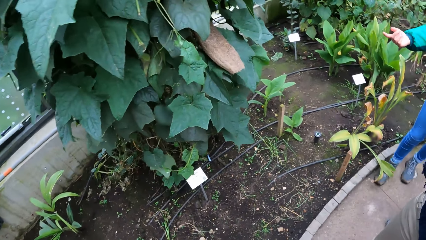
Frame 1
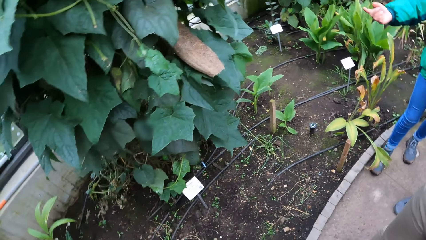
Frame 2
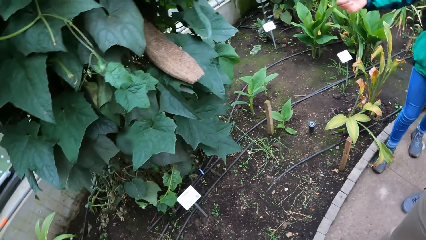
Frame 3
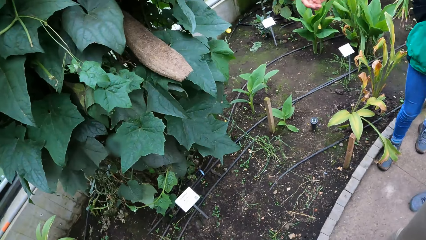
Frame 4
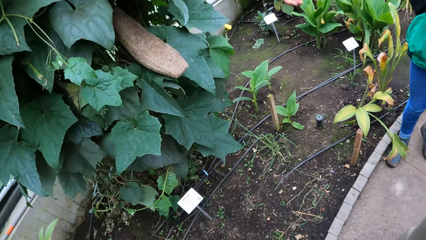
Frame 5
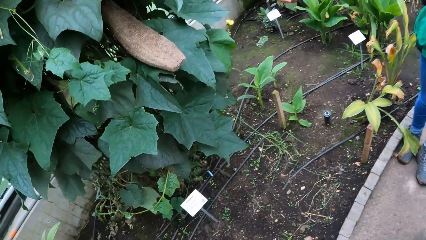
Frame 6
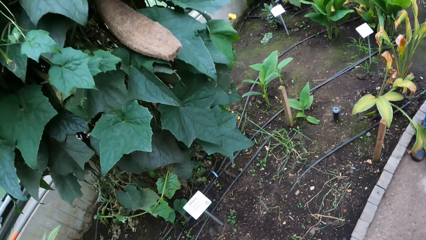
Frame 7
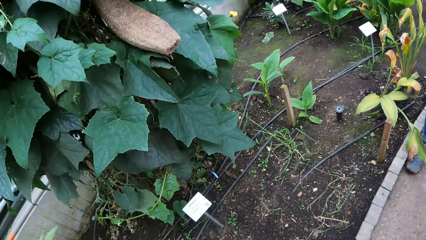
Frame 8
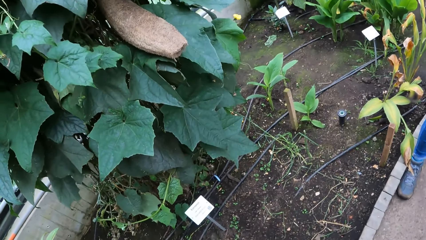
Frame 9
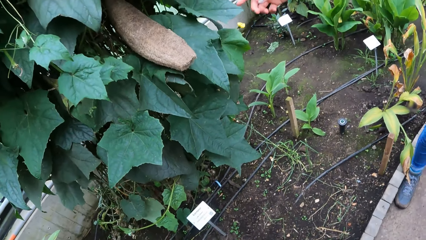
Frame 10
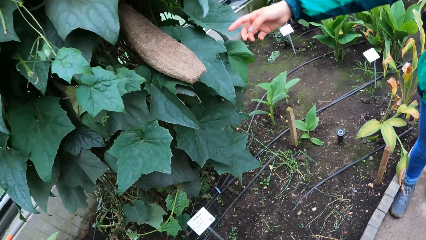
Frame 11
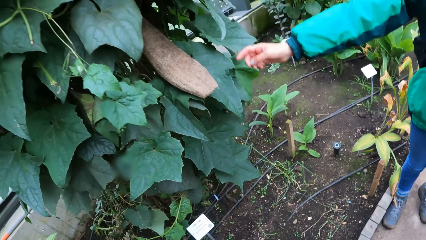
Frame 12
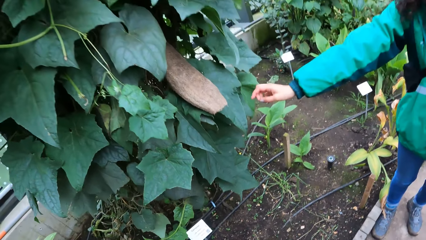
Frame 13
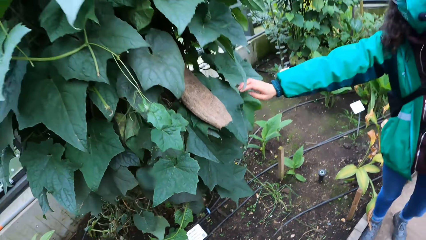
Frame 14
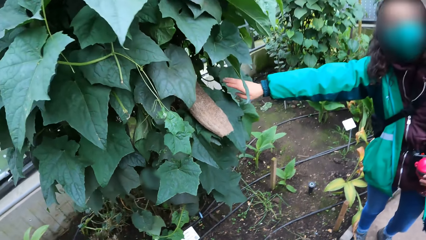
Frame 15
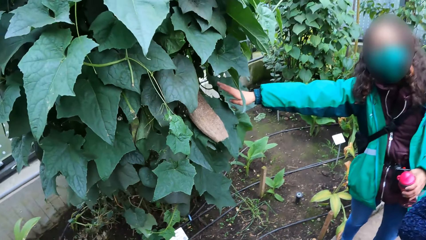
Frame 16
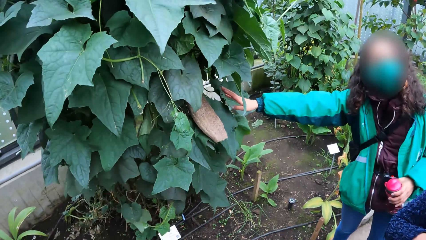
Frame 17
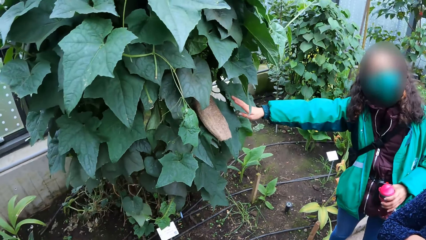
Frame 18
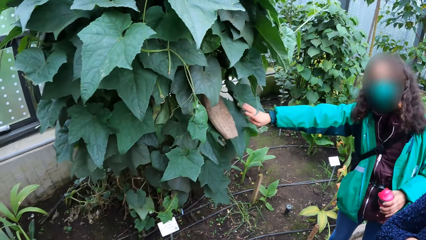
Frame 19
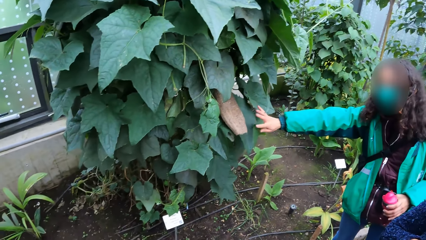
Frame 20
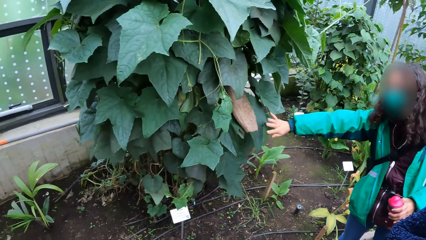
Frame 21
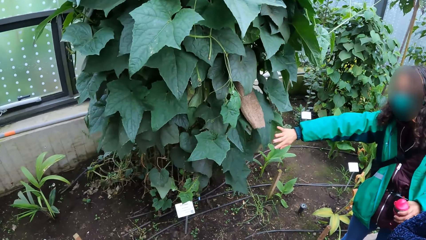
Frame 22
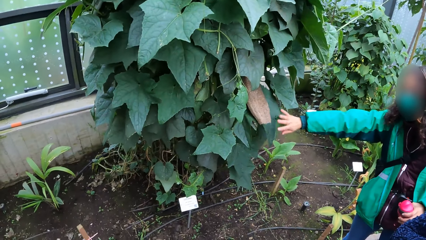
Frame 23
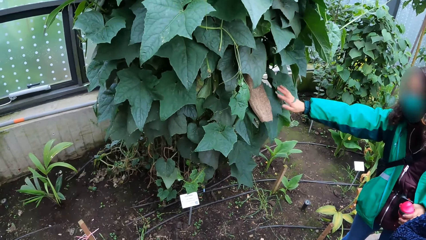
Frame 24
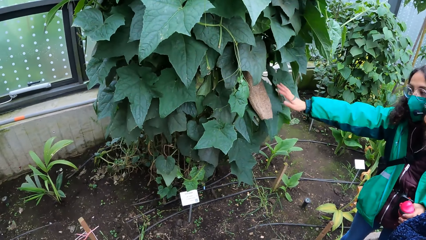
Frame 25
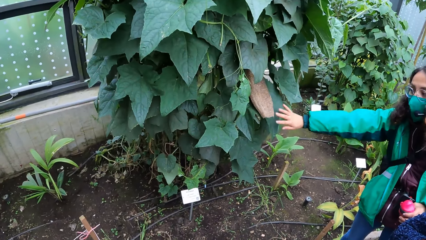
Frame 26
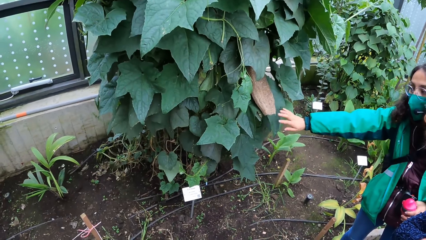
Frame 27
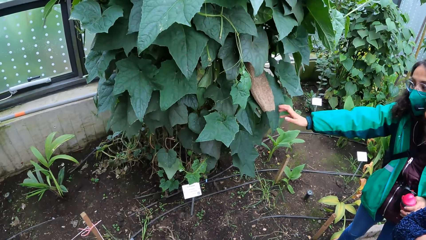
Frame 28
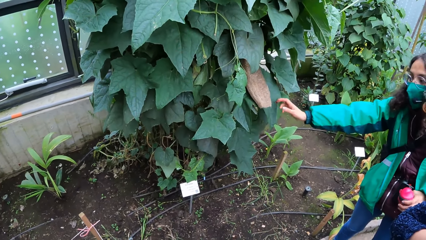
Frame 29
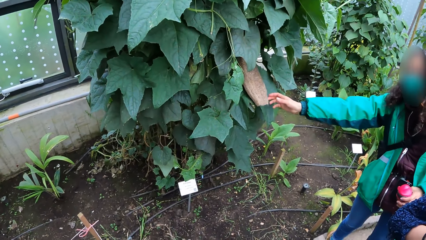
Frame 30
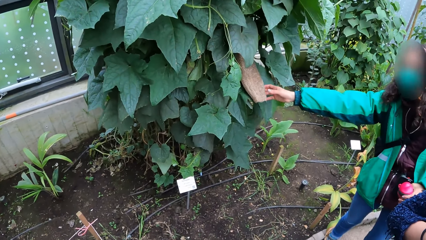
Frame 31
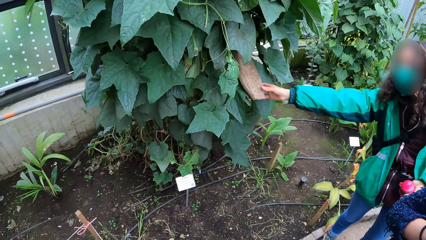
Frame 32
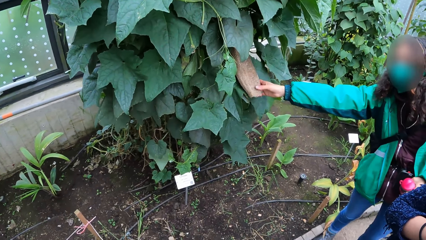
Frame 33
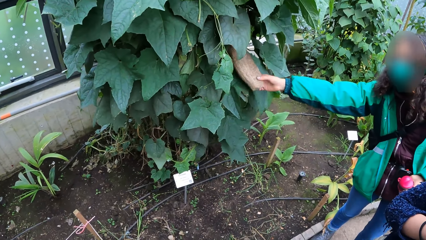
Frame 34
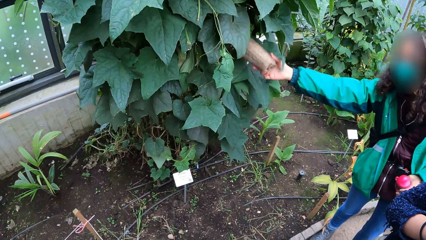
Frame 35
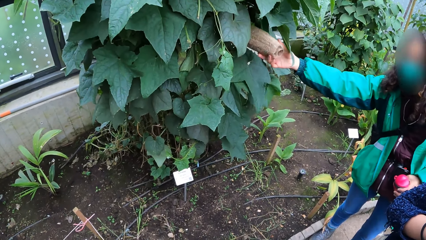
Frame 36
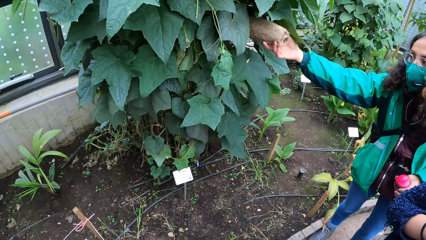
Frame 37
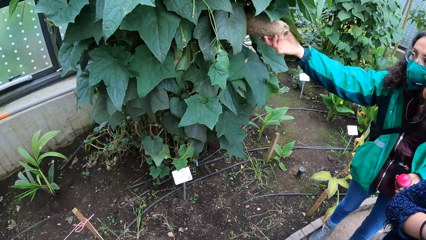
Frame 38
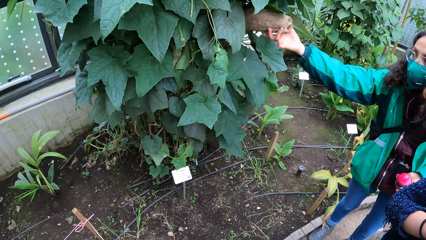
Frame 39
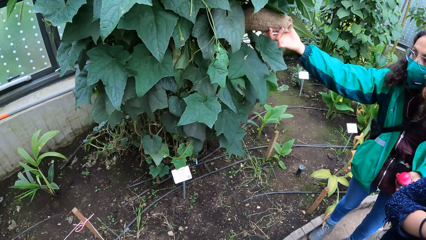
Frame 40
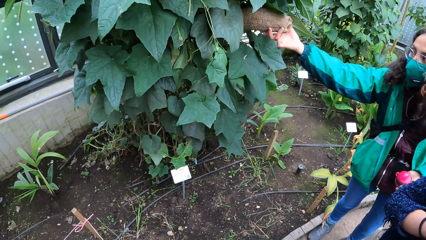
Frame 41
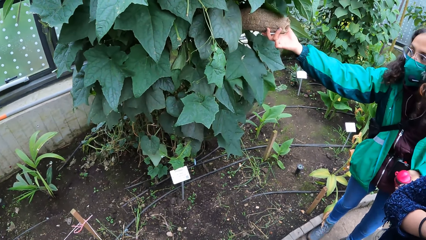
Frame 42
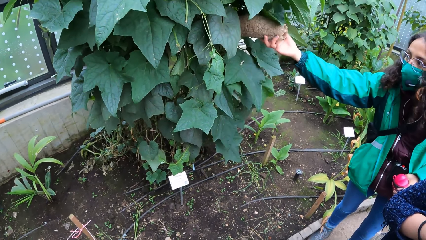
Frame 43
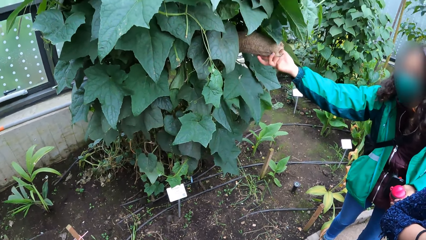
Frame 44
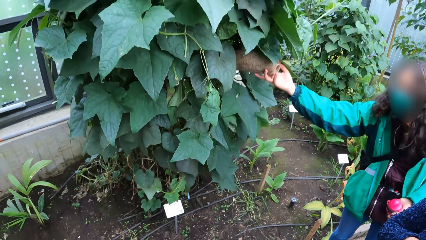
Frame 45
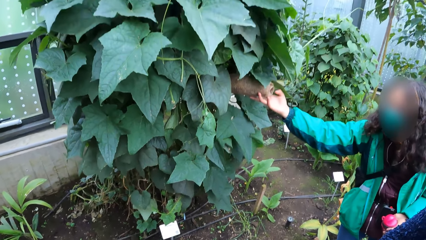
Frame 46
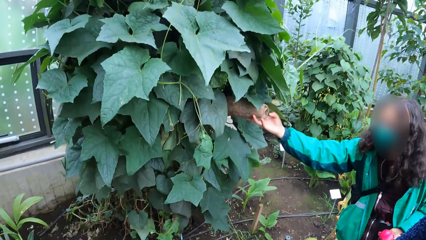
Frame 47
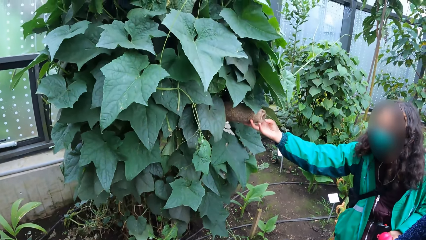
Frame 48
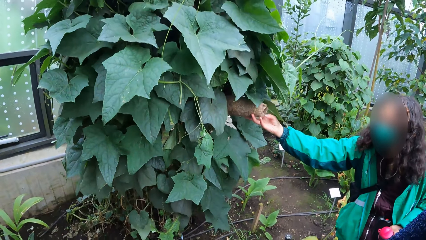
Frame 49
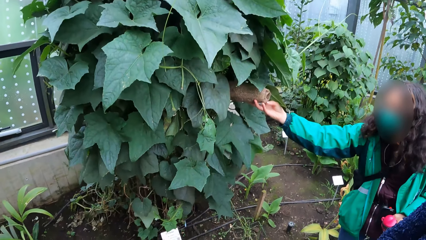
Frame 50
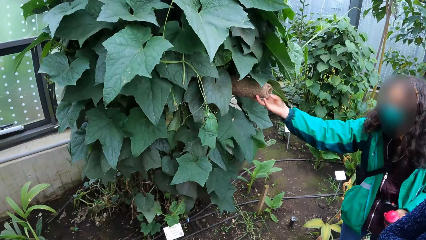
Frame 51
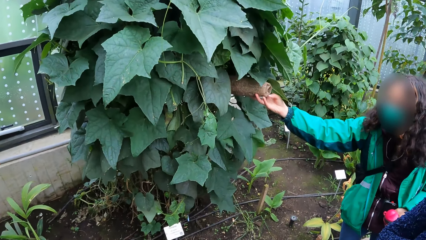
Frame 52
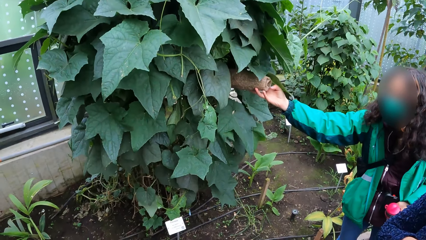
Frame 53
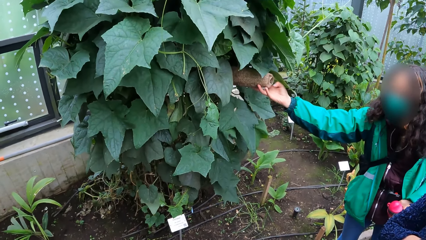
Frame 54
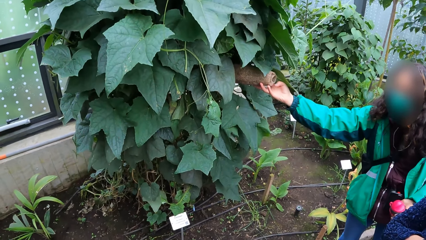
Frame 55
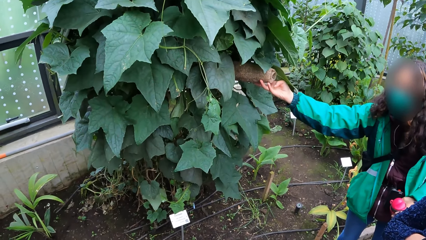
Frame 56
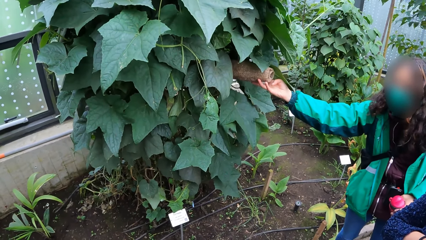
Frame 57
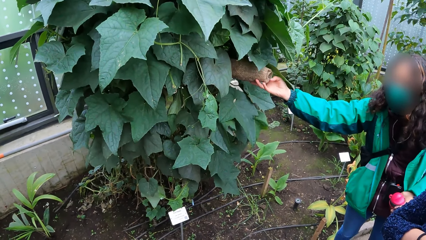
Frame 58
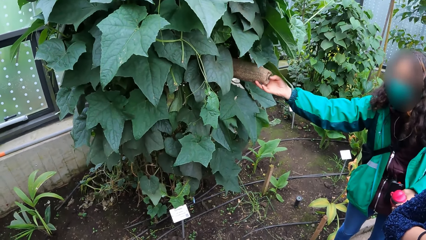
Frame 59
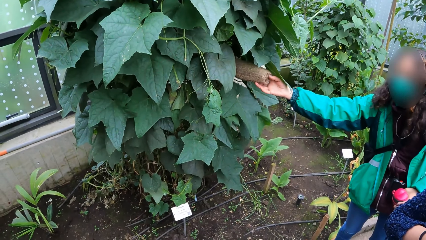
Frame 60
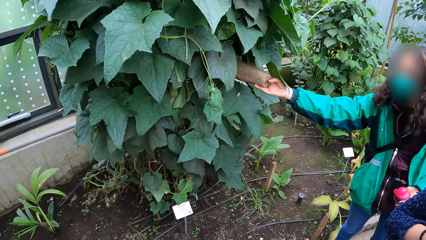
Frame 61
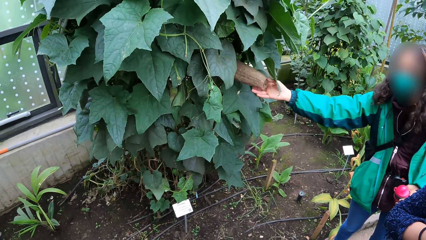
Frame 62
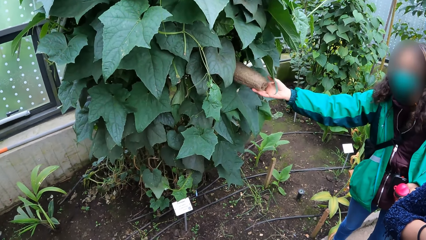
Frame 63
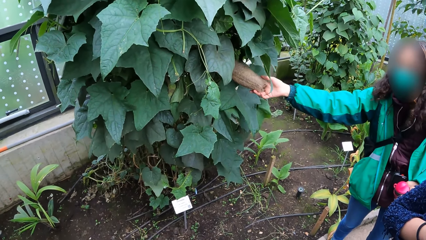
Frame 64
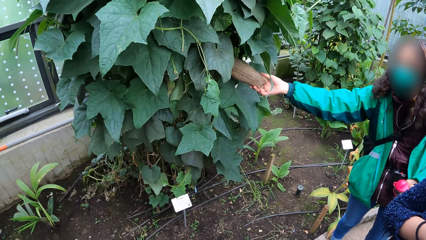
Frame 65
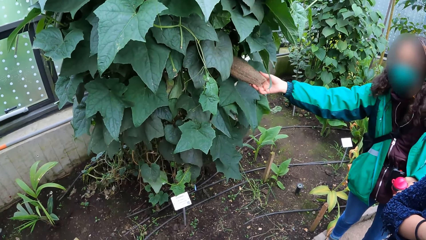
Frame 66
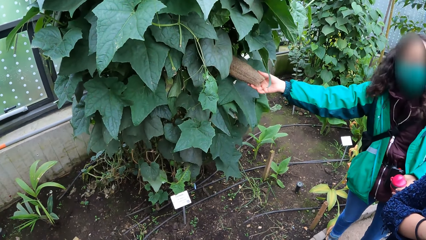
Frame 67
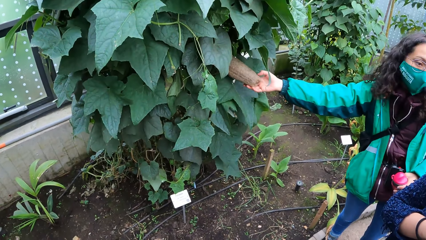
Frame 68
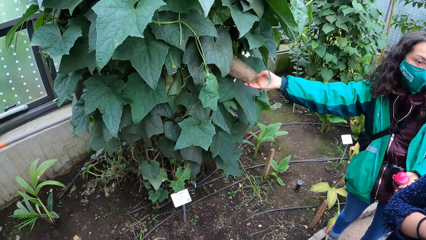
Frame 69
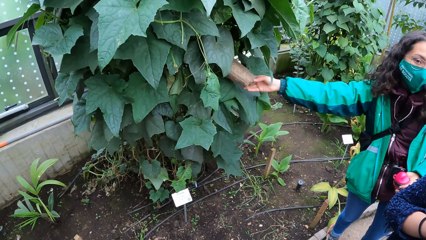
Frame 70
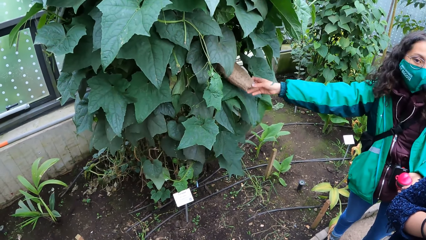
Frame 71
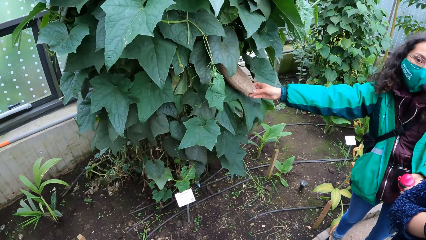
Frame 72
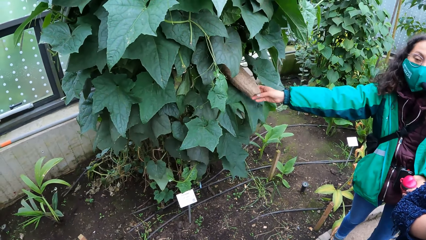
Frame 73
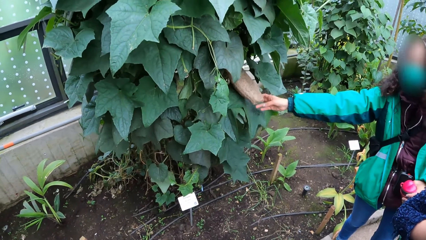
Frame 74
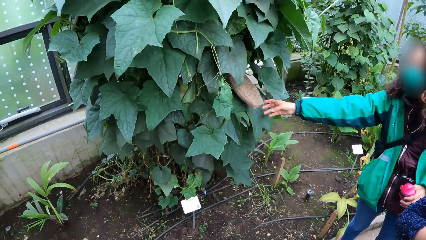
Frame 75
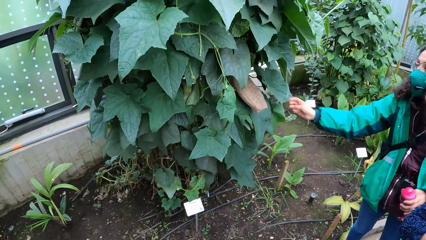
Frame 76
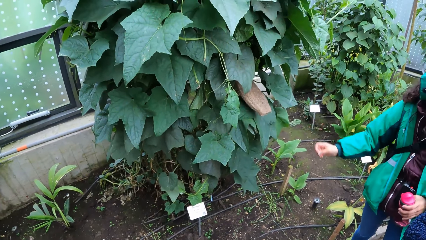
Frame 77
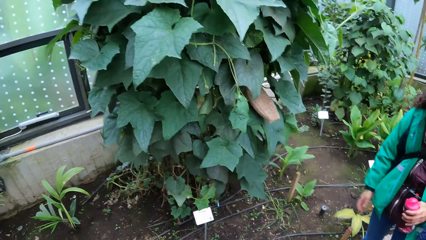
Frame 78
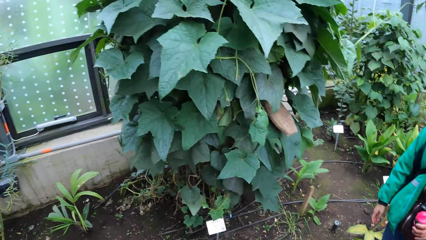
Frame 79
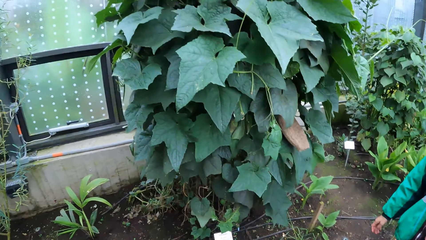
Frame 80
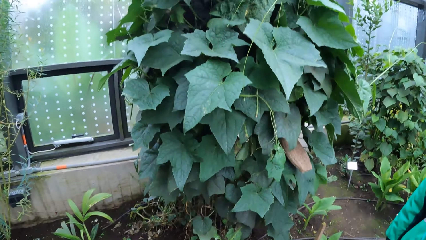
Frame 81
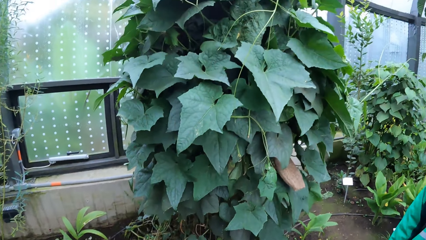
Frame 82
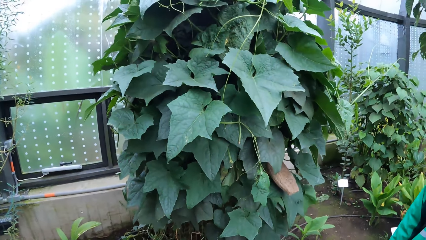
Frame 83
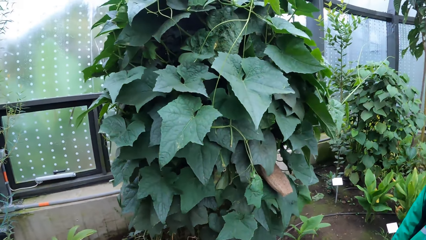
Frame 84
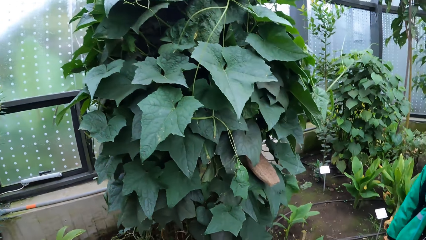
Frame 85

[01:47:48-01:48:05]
The tour guide raises a fruit of a plant with her right hand. The tour guide drops the fruit of the plant with her right hand.
